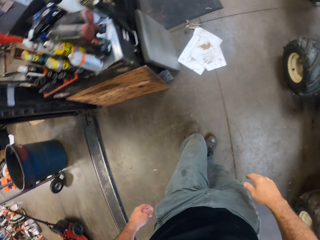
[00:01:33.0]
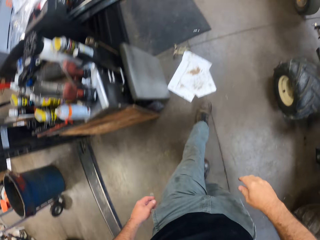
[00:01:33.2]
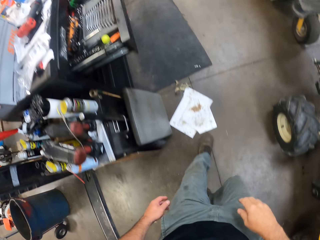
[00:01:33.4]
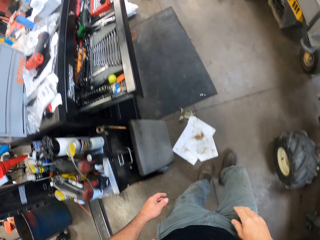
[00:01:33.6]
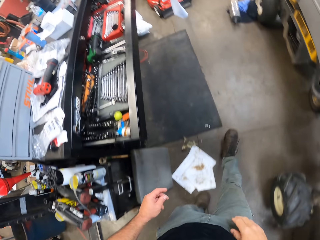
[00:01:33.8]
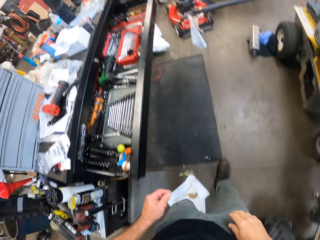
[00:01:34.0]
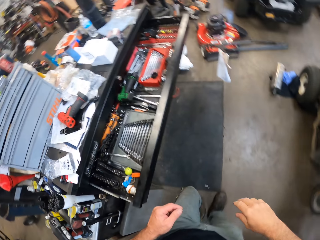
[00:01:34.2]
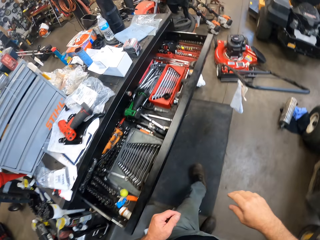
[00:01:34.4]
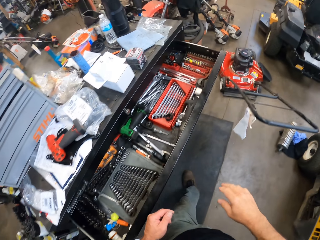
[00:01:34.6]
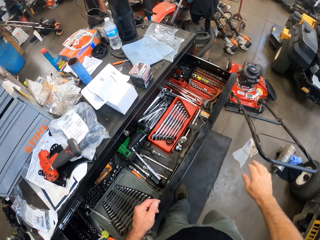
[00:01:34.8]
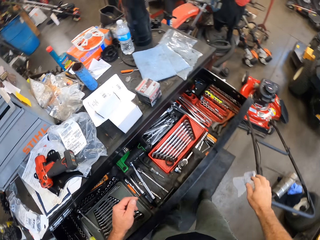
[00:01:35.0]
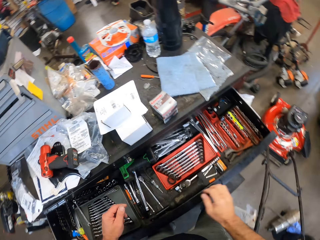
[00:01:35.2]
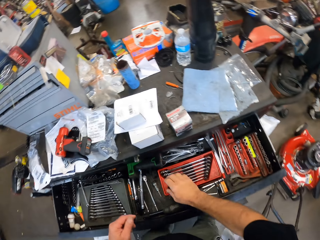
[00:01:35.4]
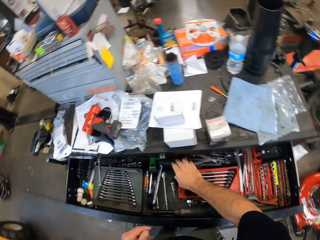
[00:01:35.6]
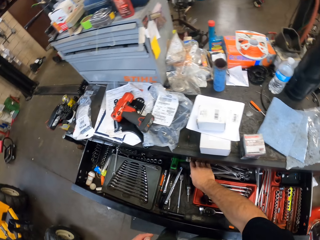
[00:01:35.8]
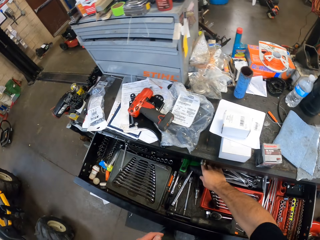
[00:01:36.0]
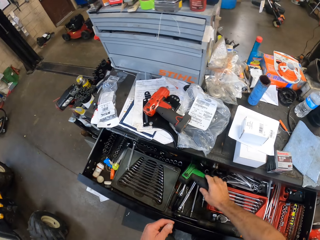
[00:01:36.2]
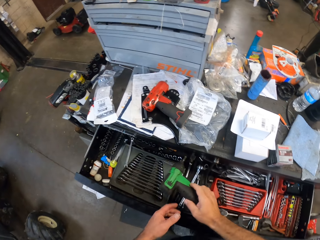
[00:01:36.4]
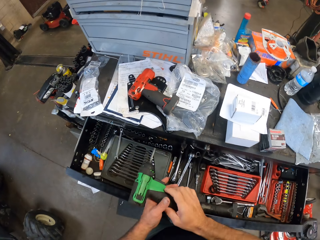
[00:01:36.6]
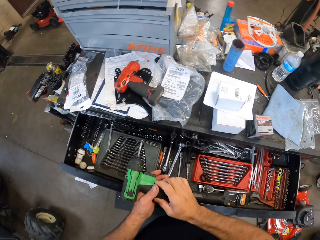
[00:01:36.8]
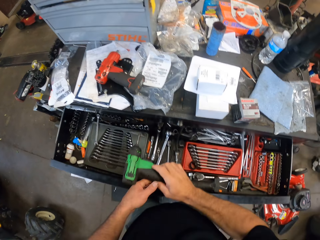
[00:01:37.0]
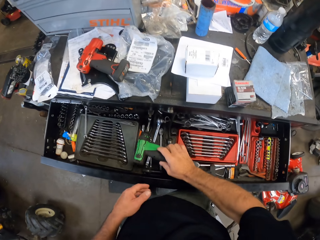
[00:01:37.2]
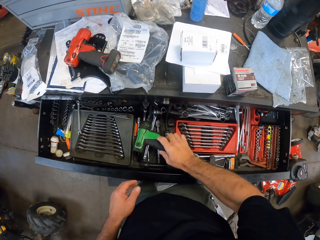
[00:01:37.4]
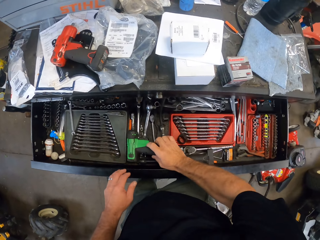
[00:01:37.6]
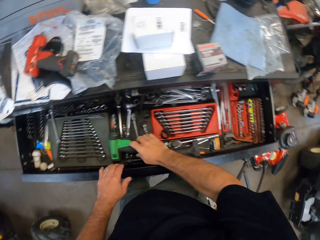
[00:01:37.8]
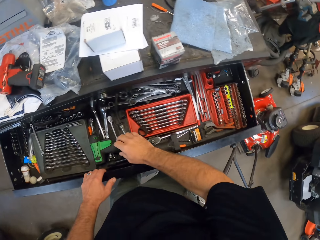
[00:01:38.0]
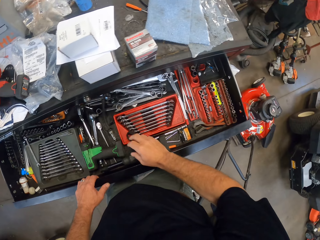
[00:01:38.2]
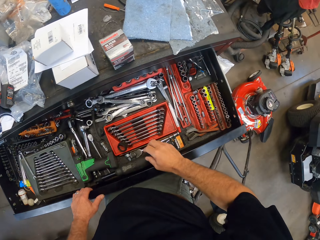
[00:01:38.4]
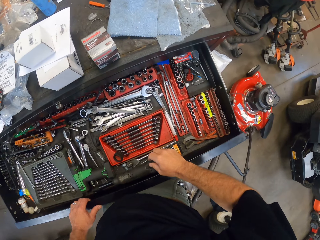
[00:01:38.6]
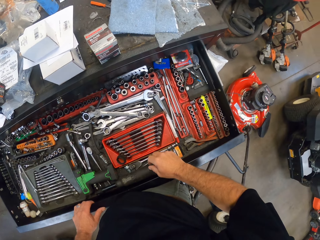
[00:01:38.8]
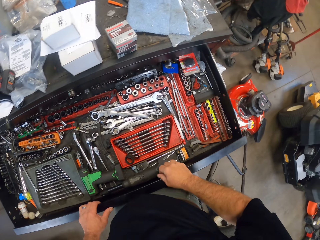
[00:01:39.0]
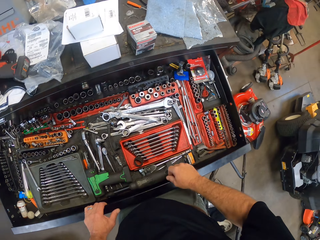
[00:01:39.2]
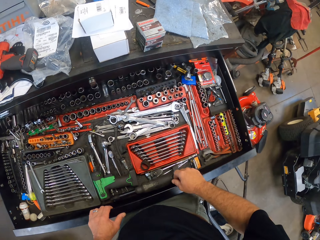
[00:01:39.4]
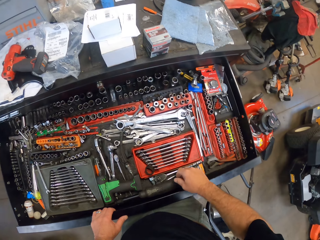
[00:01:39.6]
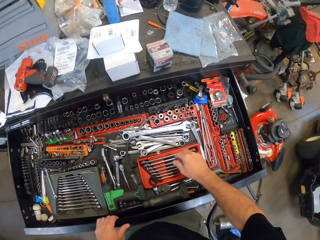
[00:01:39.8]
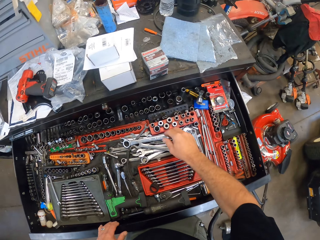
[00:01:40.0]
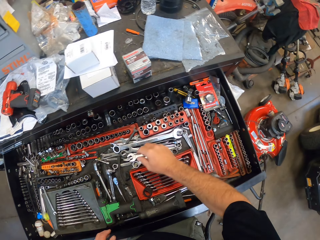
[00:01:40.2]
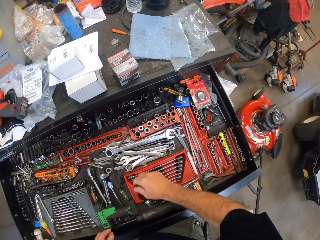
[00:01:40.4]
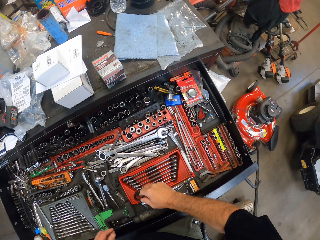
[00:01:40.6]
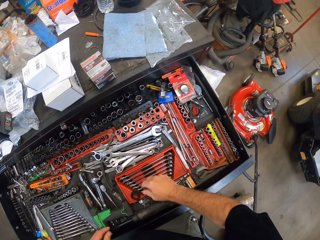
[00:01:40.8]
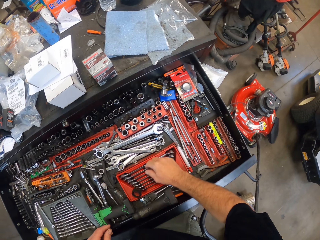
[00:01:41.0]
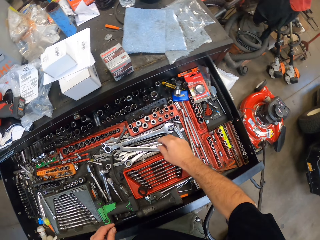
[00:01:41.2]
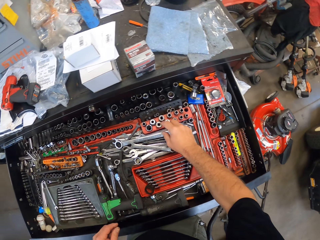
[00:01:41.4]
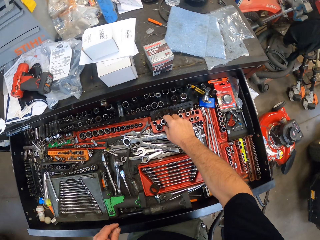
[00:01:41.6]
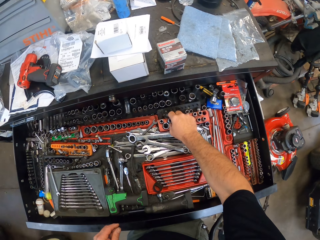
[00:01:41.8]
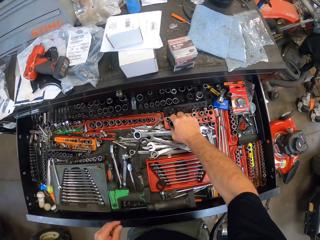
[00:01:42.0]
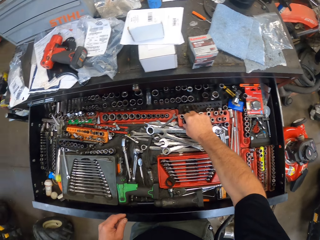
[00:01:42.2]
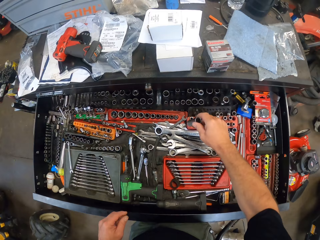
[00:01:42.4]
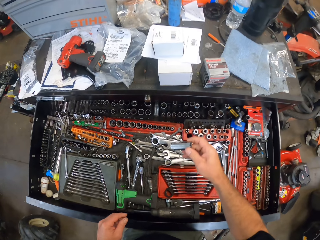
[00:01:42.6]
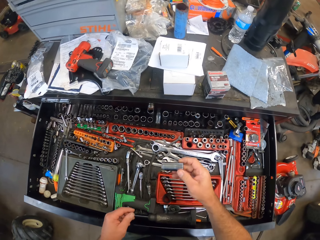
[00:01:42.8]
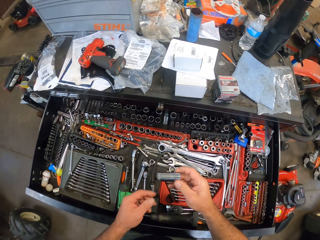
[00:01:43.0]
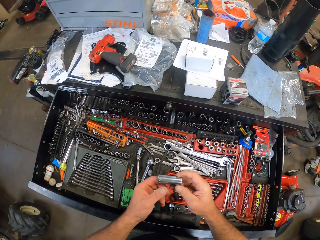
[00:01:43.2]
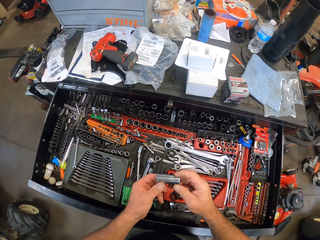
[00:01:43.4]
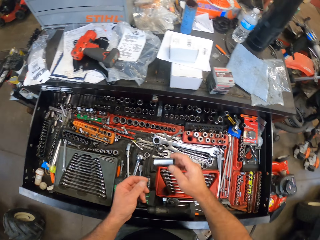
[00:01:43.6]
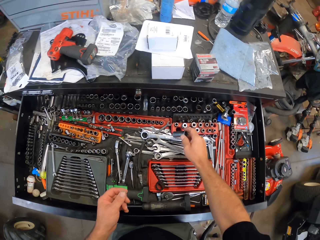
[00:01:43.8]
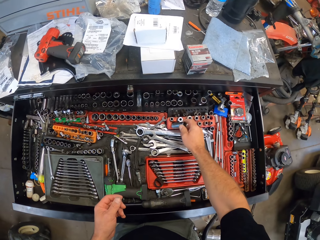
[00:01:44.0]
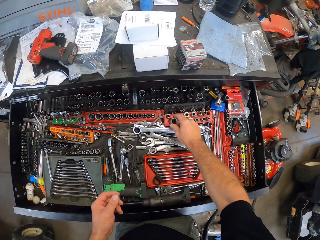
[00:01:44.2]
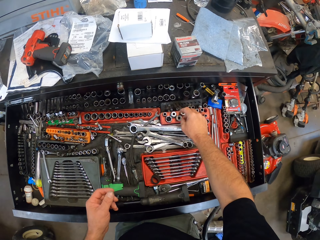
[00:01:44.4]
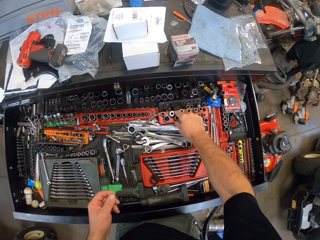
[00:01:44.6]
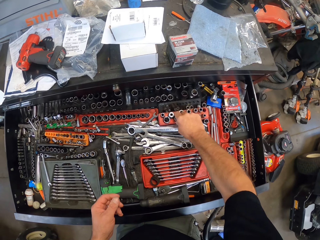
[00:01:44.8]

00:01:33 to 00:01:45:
The camera wearer picks a screw gun or nail gun from the drawer with his right hand. He holds the nail gun with both hands. He drops the screw gun into the drawer. He opens the drawer even more with his left hand. He searches around the drawer. He picks a bolt sleeve or bolt from the drawer with his right hand. He holds the bolt with both hands. He drops the bolt sleeve into the drawer.

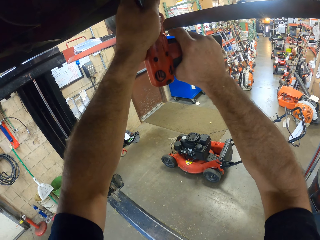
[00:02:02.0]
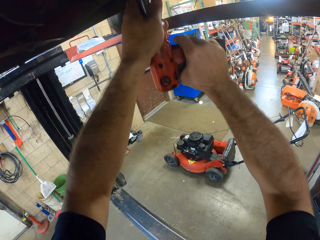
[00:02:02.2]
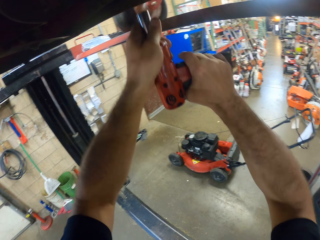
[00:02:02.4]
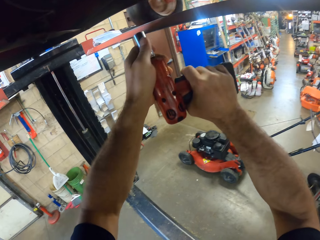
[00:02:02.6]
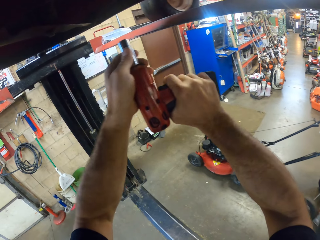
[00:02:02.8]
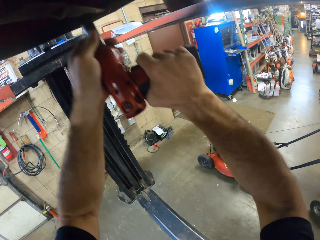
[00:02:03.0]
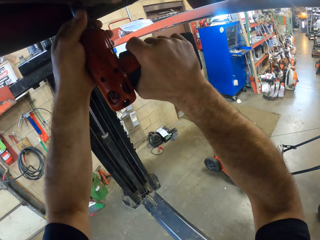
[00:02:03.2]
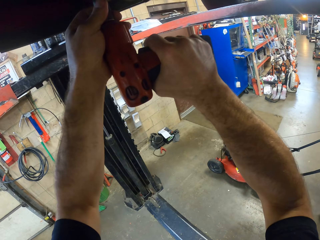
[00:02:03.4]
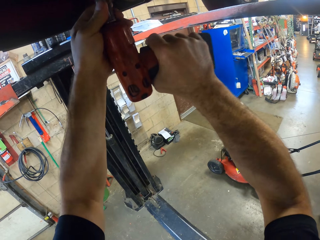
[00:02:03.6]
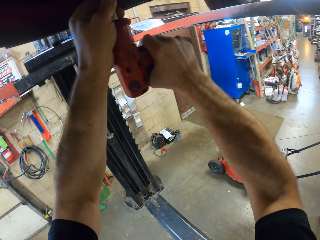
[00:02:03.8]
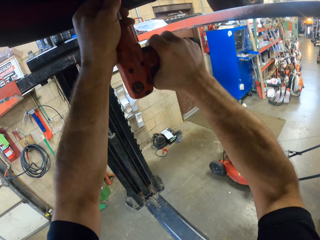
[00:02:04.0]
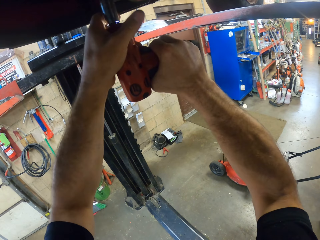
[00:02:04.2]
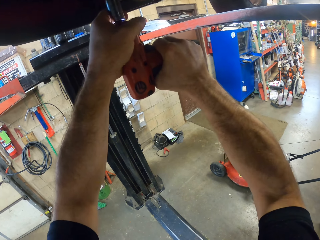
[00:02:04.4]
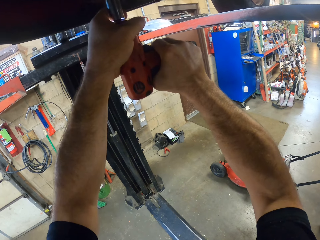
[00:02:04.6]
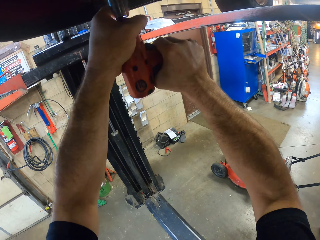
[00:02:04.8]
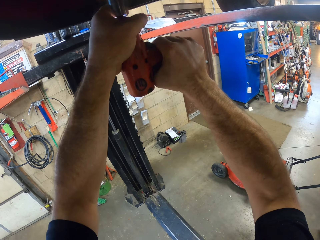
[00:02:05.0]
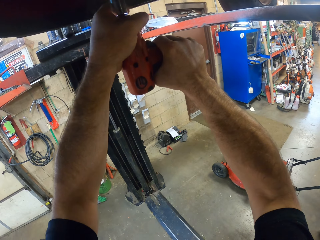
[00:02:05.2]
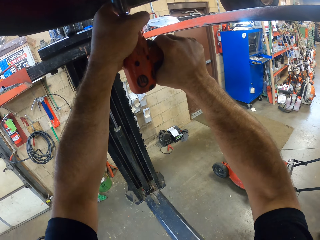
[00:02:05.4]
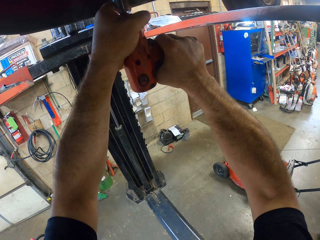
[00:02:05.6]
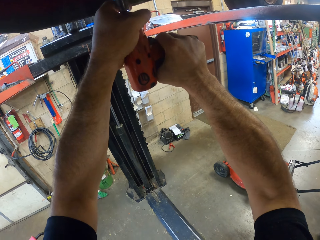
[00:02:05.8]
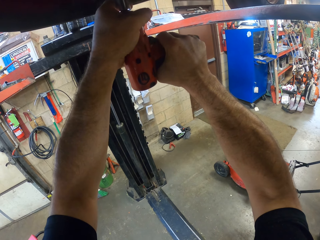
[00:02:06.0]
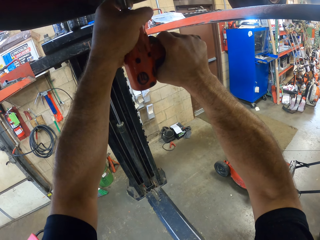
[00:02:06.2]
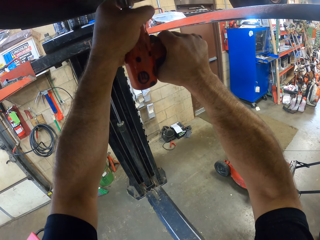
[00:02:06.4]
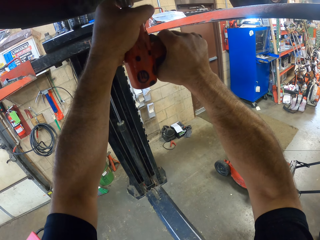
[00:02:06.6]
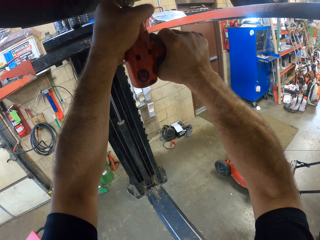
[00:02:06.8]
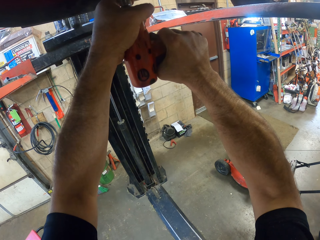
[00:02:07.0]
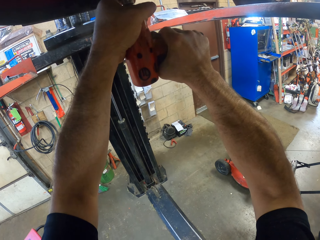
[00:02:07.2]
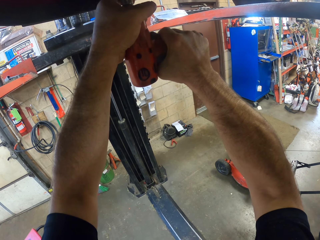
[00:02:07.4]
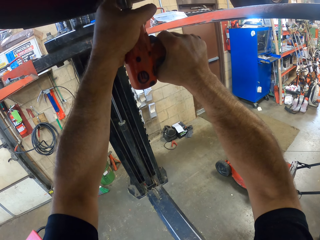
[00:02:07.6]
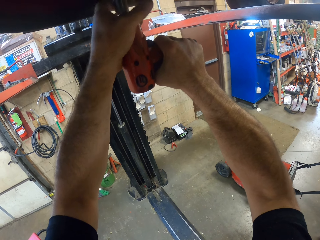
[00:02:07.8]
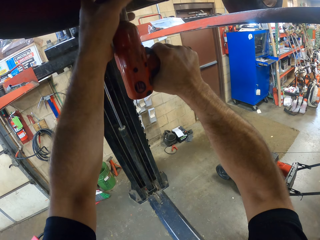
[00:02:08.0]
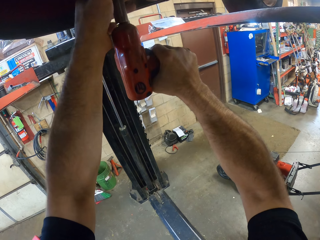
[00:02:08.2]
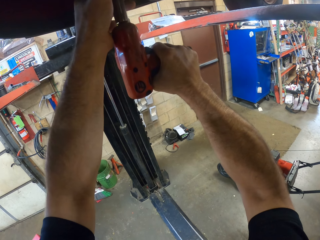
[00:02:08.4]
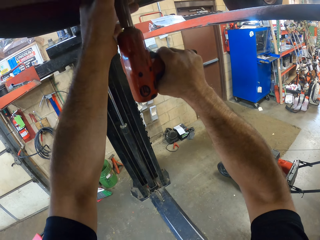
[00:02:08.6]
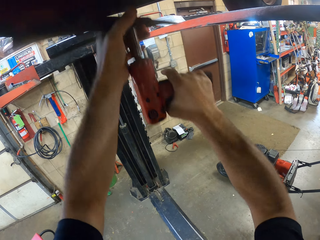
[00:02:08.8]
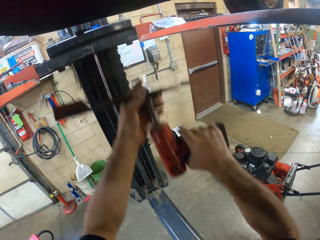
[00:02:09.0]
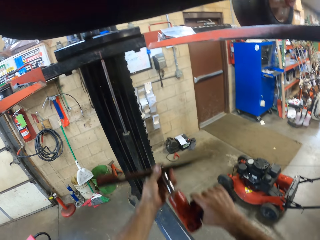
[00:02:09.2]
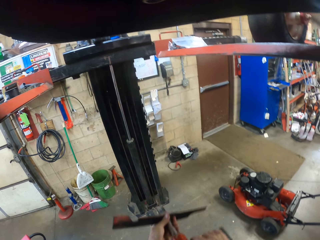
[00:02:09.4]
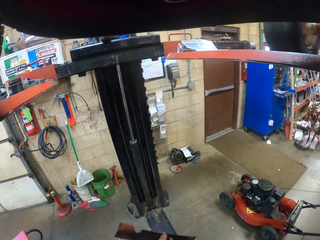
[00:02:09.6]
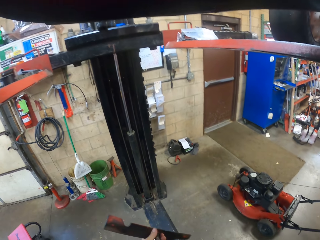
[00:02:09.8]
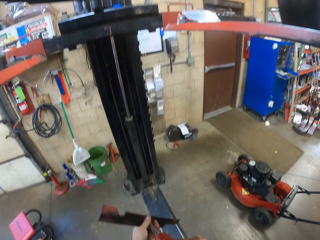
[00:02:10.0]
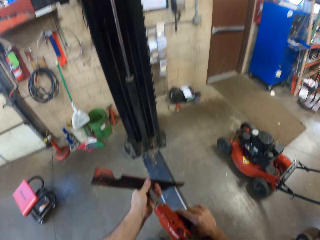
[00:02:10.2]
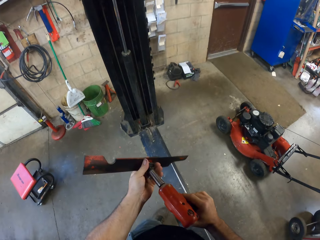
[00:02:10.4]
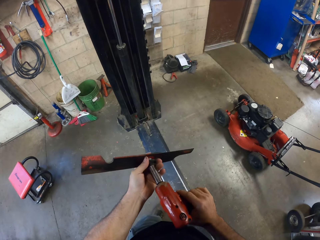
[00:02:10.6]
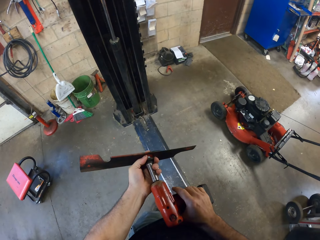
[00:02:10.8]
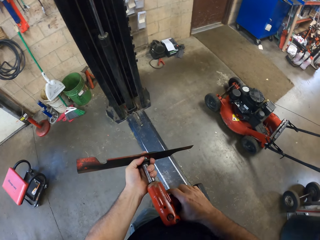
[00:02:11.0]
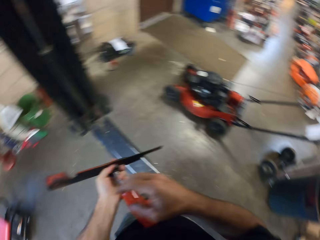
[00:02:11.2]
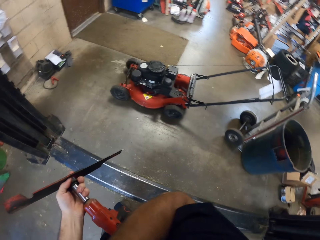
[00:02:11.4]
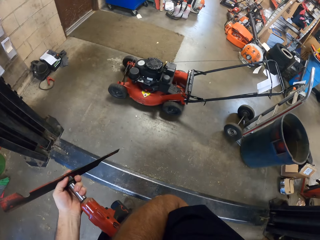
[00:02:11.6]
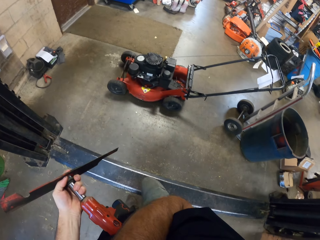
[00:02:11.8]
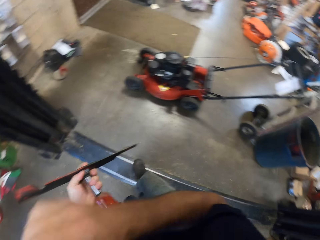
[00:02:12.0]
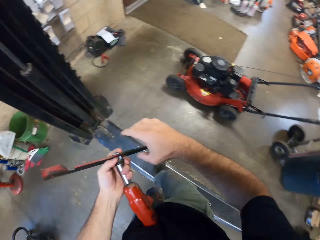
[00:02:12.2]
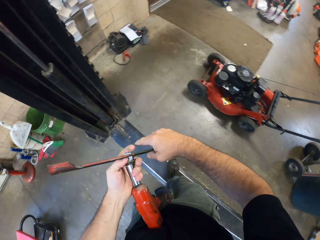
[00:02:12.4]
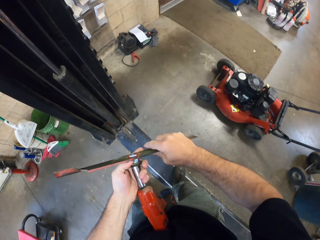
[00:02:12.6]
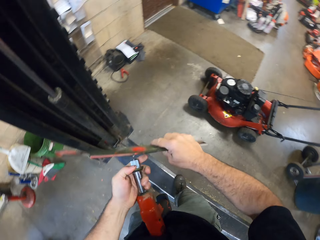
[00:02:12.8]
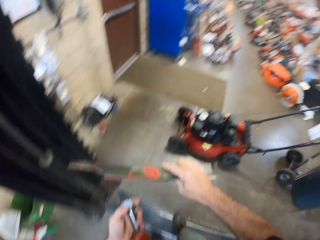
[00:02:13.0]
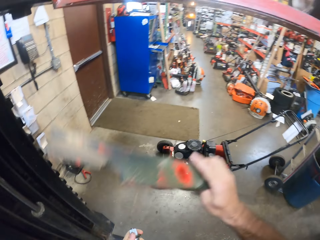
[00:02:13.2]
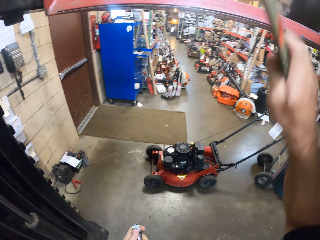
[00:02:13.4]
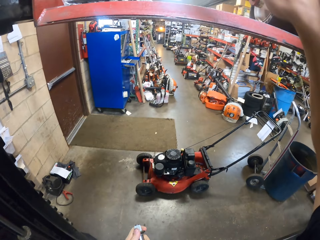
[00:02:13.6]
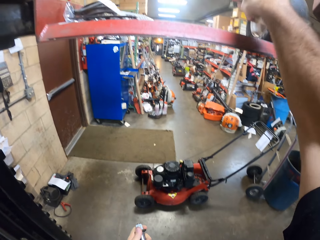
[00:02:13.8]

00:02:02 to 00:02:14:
The camera wearer pulls a pneumatic impact wrench off the car. He turns another bolt on the mower with the wrench gun. He removes a metal plate from the mower. He holds the wrench gun with his left hand. He lifts his right hand towards his face. He pulls his hand off something. He lowers his right hand from his face. He holds the metal plate with his right hand. He picks up something and lifts something.
